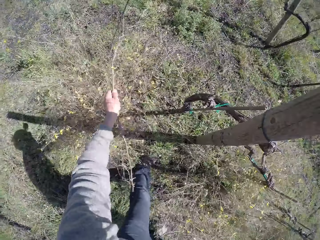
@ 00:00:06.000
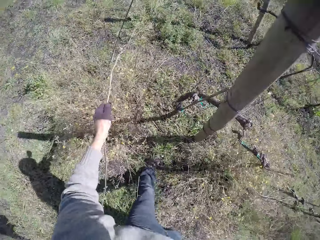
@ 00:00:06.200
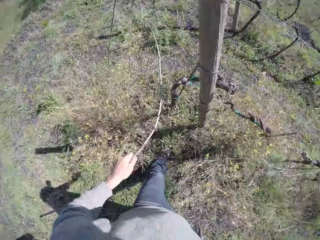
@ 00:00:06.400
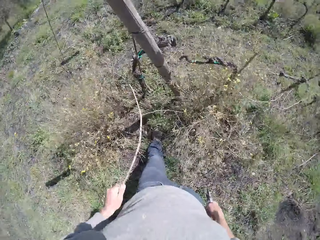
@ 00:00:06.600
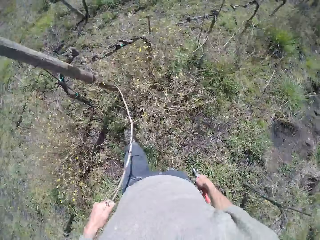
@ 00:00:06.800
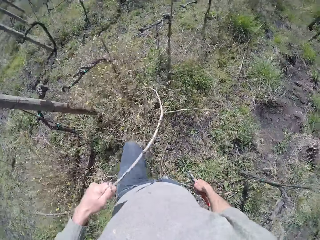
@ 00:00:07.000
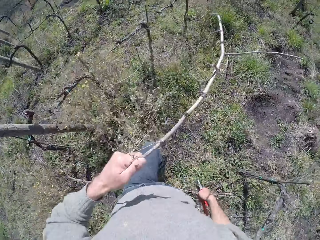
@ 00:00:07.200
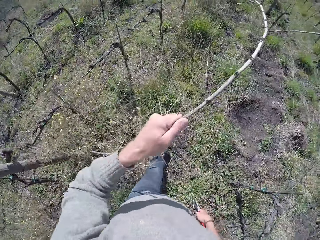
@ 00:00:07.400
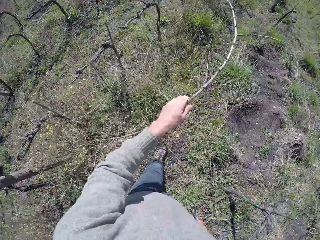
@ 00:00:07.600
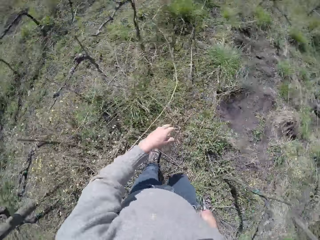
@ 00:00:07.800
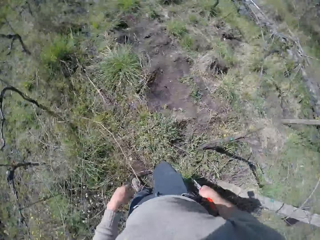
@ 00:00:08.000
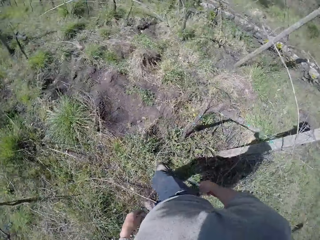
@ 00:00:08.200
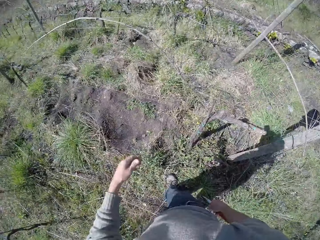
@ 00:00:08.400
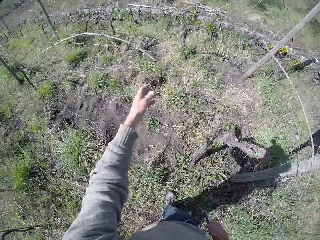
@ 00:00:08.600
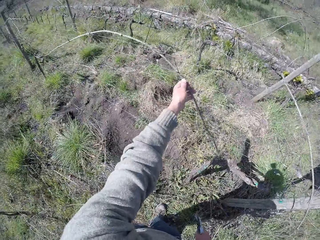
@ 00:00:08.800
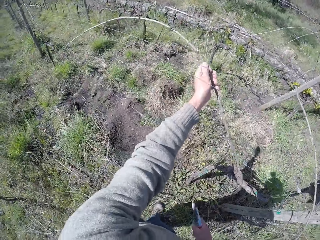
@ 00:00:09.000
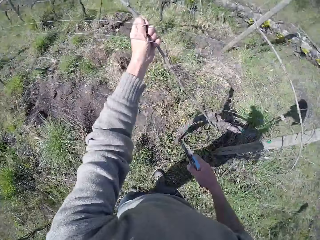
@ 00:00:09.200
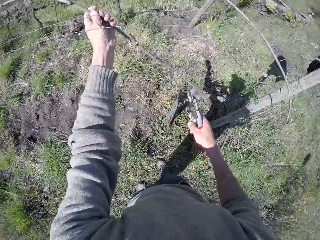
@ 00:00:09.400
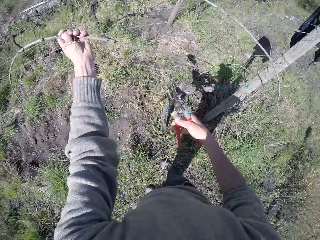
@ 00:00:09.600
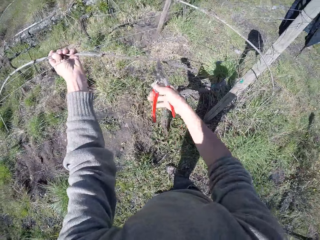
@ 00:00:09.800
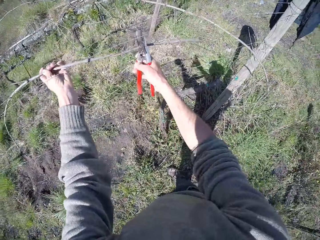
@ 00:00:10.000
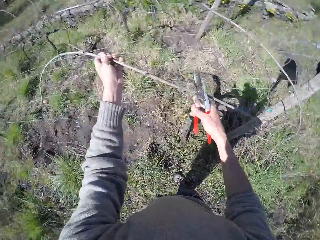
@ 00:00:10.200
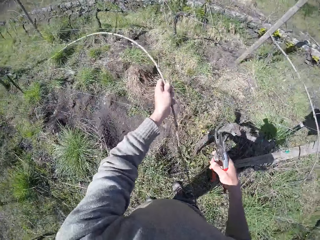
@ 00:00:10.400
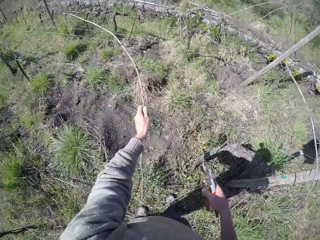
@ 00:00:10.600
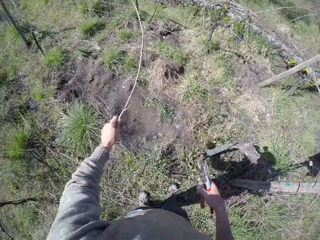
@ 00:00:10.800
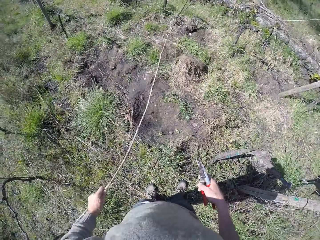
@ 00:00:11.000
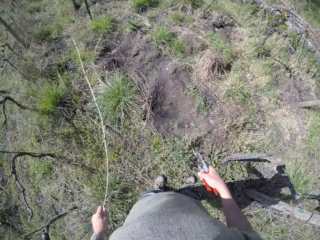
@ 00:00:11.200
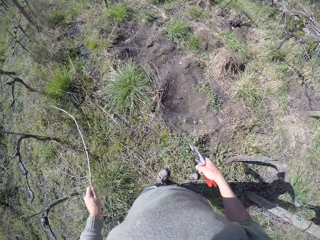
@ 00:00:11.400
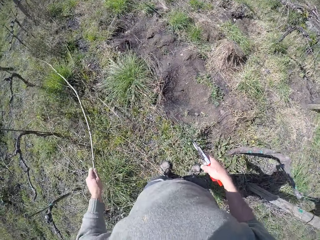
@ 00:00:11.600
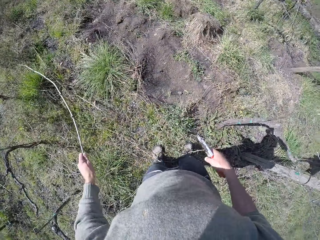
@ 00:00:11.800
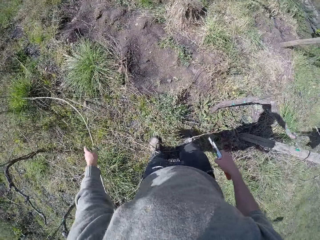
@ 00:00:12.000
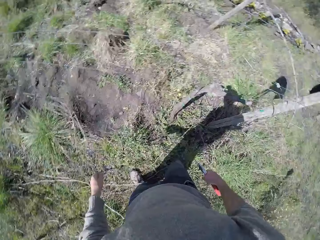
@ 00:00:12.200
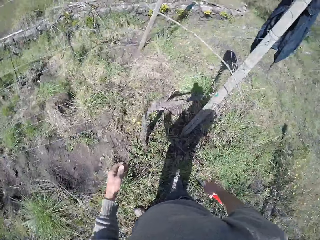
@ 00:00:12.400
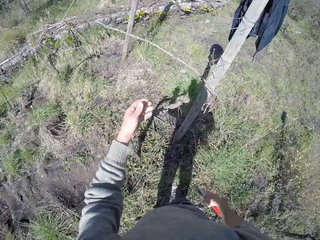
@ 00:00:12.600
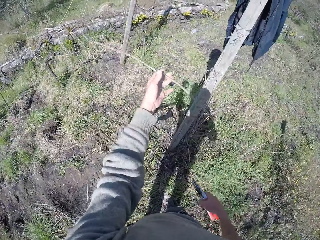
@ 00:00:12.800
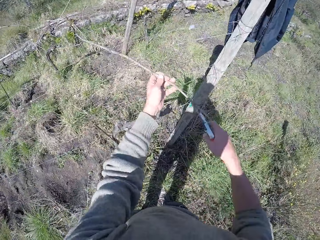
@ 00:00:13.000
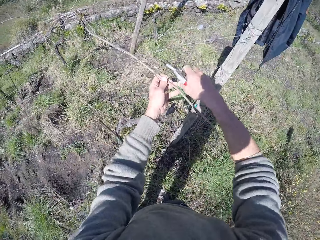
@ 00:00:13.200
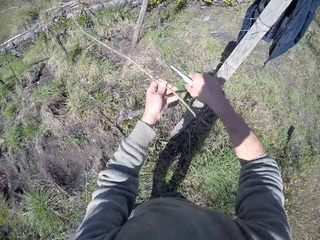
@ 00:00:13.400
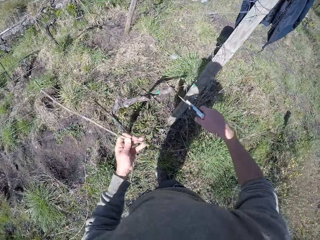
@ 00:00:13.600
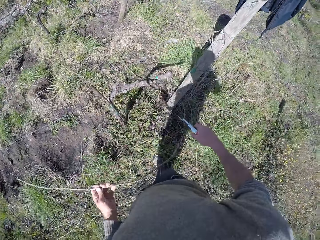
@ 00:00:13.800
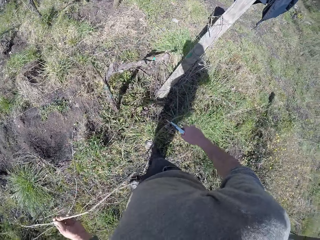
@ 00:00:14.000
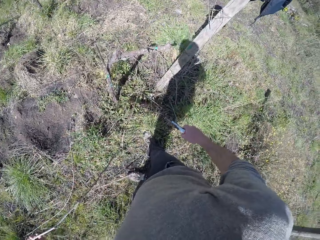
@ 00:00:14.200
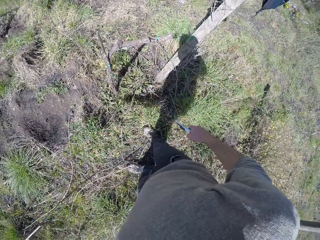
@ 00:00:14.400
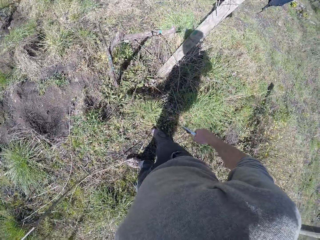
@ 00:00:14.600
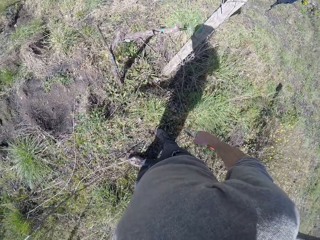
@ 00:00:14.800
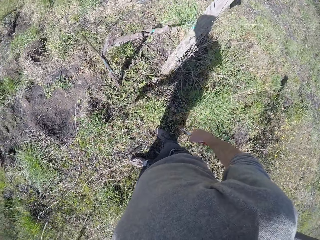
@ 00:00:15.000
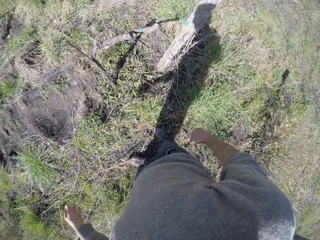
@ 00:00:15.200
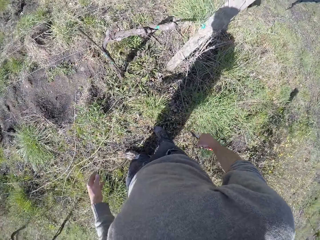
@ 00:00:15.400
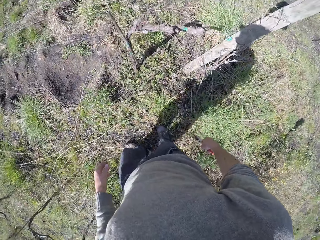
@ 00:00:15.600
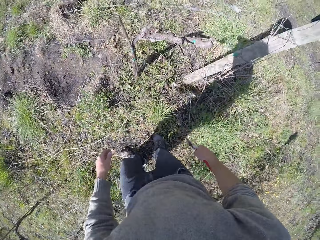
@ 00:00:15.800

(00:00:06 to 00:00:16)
The camera wearer pulls a twig on a flower with his left hand. He drops the twig on the floor with his left hand. He holds a twig on a wire fence with his left hand. He cuts the twig in his left hand with the pruner in his right hand. He drops the twig on the floor with his left hand. He holds a twig on the wire fence with his left hand. He drops the twig on the floor with his left hand. He cuts wood.

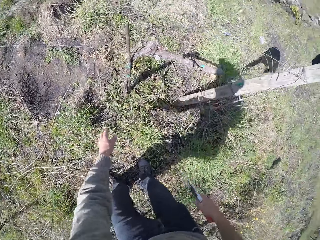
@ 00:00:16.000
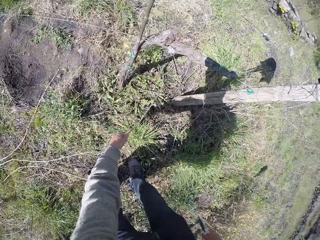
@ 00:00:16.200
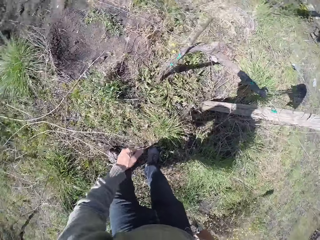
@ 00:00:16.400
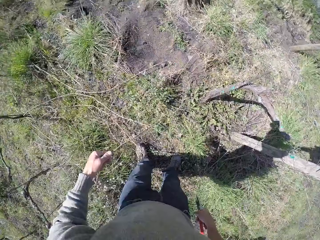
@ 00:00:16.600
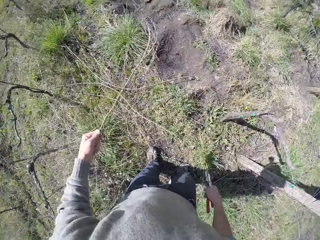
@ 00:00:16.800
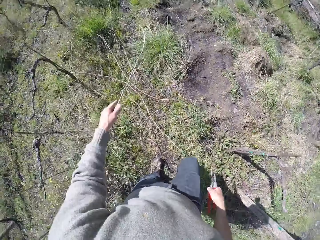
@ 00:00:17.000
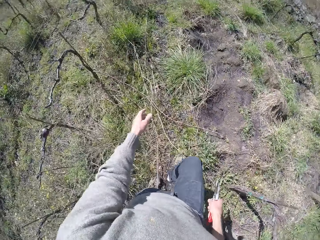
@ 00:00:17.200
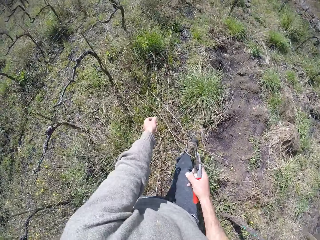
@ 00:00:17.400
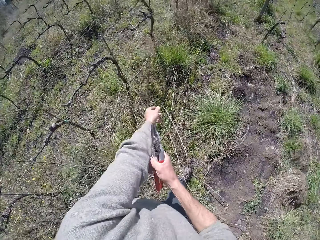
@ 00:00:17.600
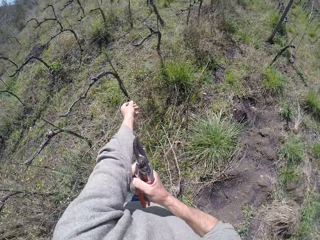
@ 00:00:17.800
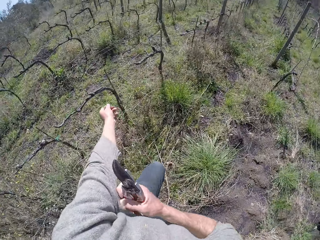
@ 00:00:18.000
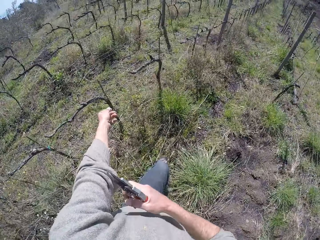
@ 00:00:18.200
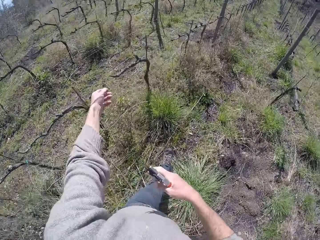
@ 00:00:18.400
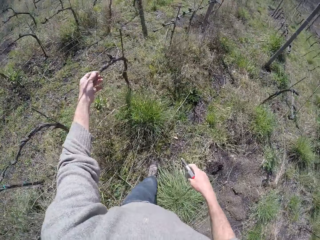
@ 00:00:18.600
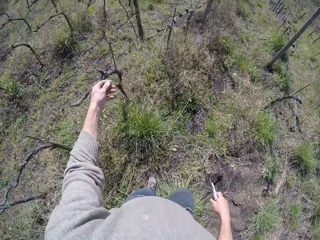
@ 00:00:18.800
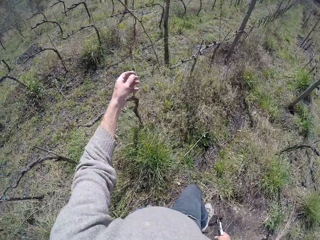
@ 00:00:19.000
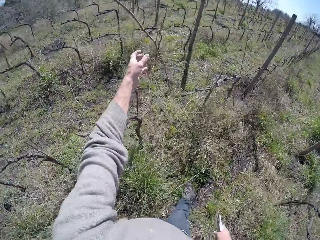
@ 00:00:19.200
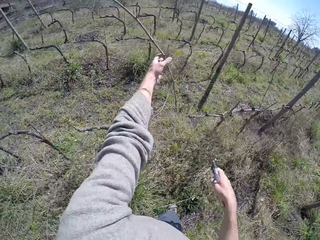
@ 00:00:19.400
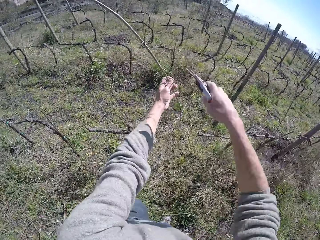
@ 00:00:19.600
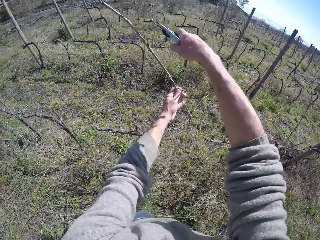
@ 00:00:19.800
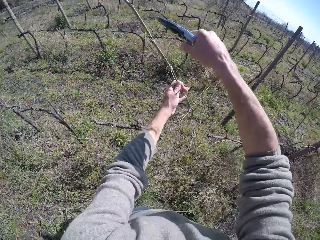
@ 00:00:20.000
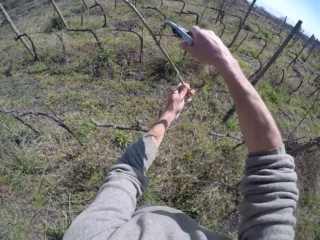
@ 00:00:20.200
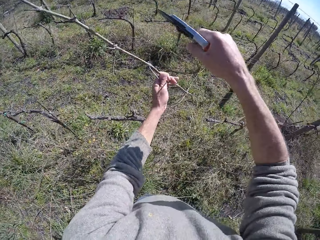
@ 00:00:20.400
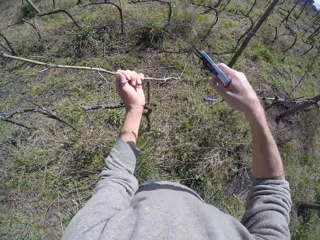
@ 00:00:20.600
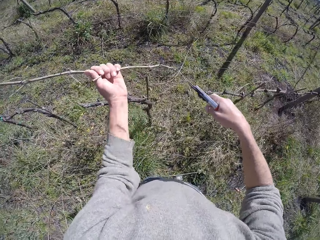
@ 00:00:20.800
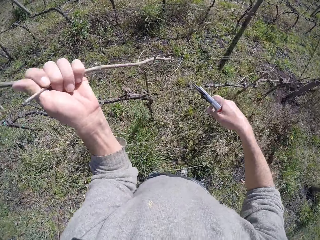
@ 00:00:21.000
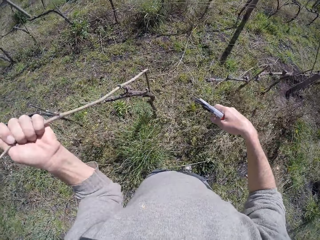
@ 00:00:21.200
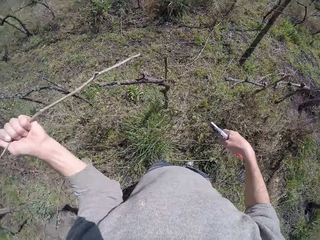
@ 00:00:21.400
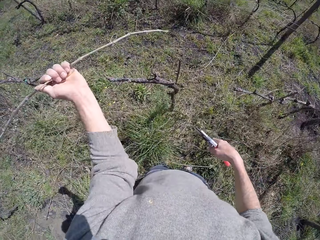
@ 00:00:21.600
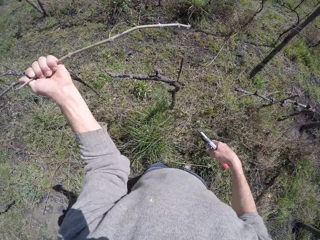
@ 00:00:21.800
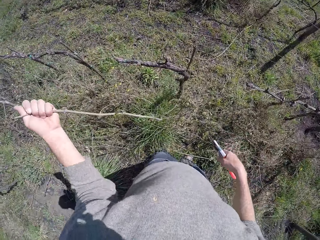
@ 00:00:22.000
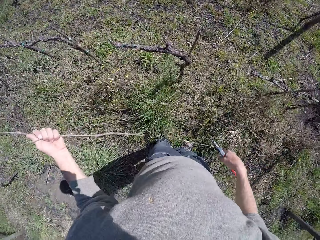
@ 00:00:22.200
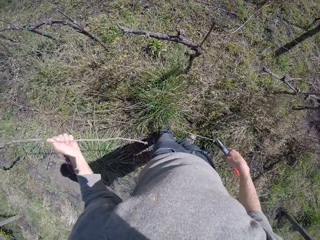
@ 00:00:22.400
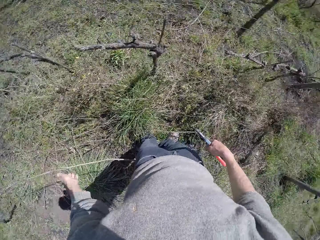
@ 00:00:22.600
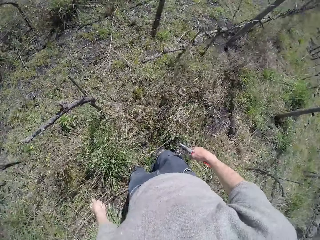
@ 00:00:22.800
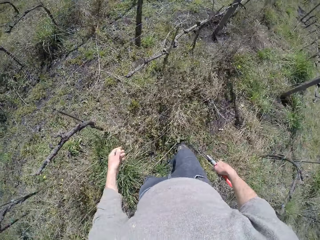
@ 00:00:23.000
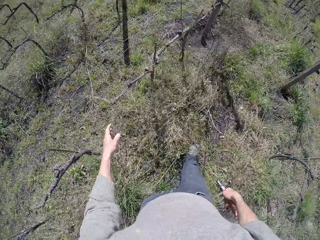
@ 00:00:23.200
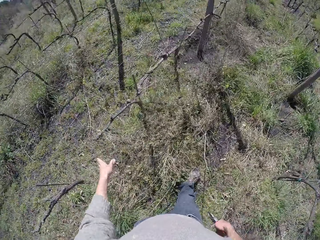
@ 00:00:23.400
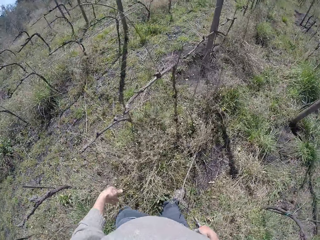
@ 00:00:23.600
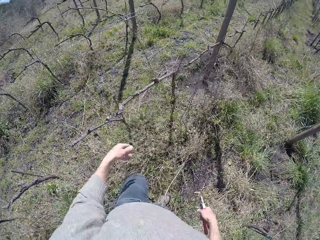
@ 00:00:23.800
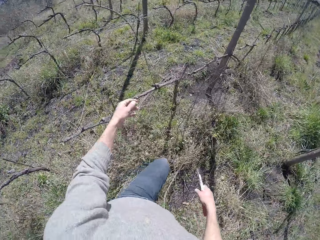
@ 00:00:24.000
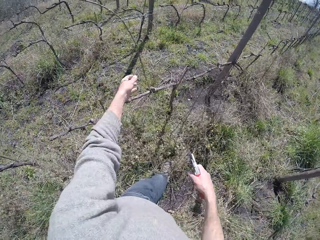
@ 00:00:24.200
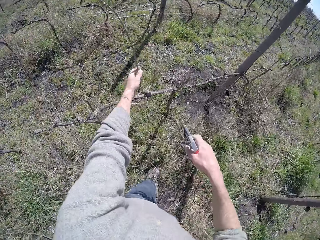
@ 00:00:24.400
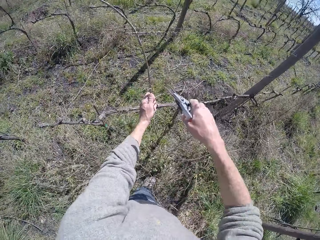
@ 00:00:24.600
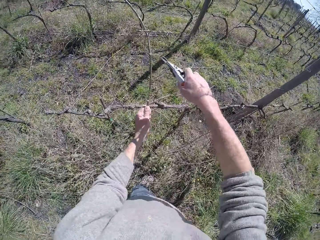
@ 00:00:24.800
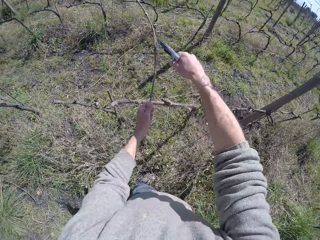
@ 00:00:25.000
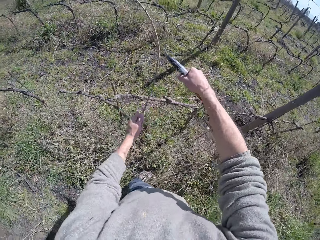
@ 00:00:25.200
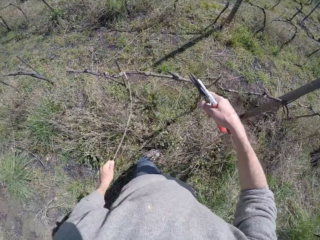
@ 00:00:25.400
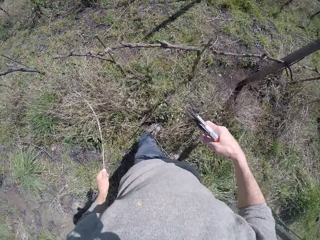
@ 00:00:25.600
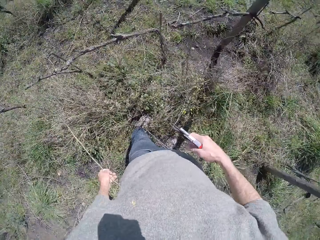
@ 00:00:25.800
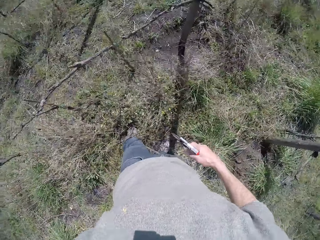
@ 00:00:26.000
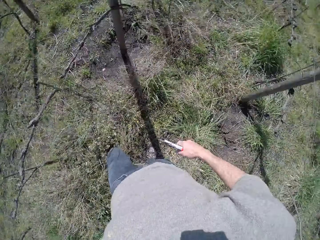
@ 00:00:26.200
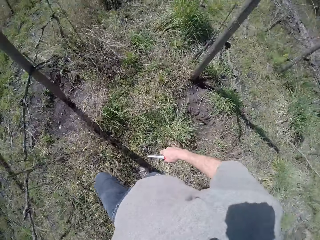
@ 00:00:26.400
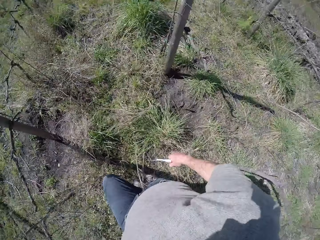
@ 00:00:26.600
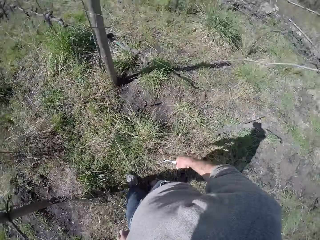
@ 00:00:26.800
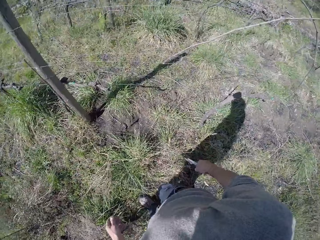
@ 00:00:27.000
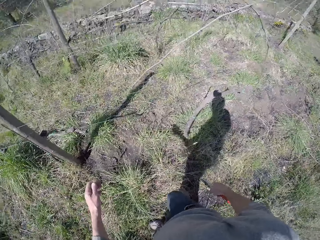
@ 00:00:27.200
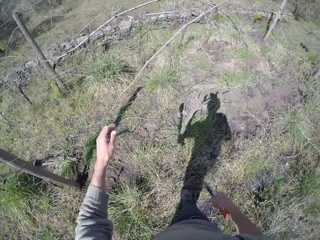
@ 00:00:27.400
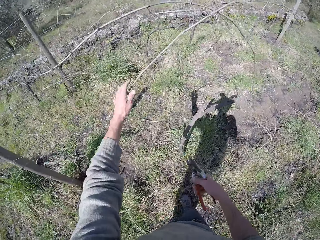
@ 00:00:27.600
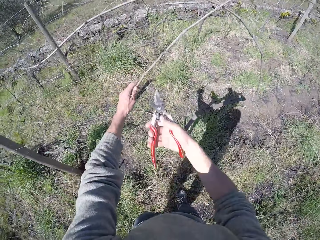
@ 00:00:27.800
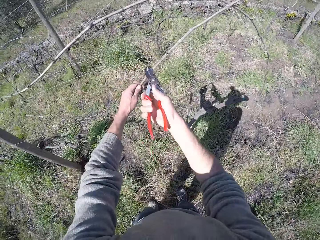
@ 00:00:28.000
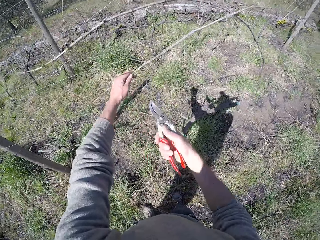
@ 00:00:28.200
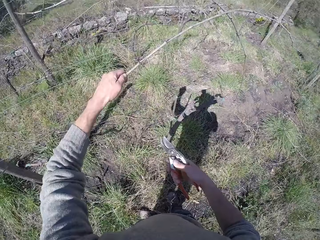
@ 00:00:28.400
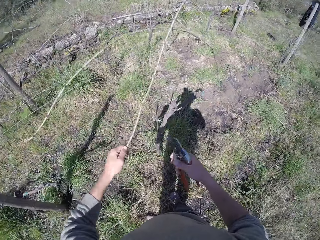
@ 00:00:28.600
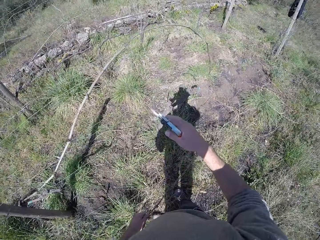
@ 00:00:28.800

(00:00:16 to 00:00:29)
The camera wearer picks up a twig on the ground with his left hand. He drops the twig on the floor with his left hand. He pulls up his left-hand sleeve with his right hand. He holds a twig on the wire fence with his left hand. He cuts the twig in his left hand with the pruner in his right hand. He pulls the twig from the wire fence with his left hand. He drops the twig on the floor with his left hand. He holds a twig on the wire fence with his left hand. He cuts the twig in his left hand with the pruner in his right hand. He drops the twig on the floor with his left hand. He holds a twig on the wire fence with his left hand. He cuts the twig in his left hand with the pruner in his right hand.
